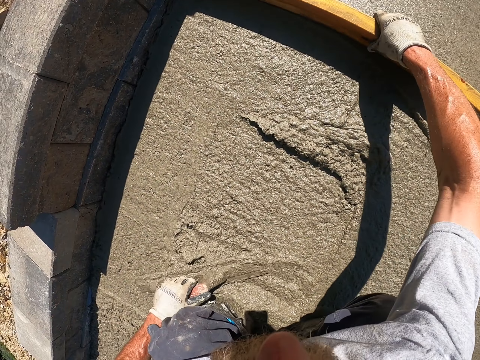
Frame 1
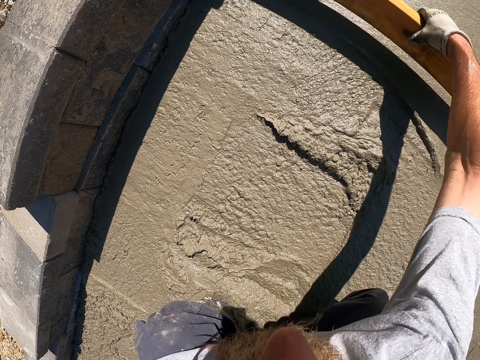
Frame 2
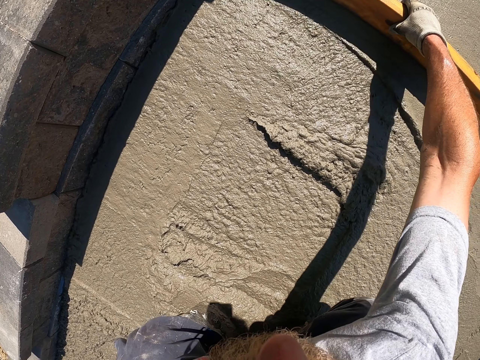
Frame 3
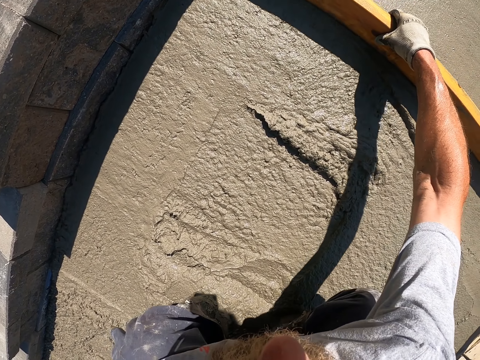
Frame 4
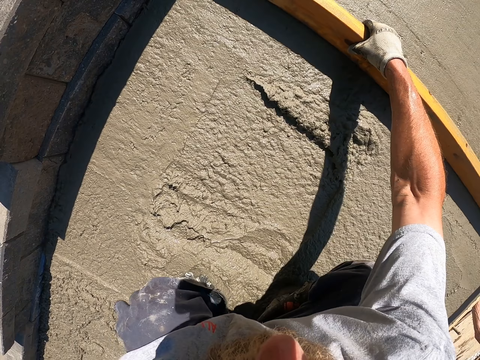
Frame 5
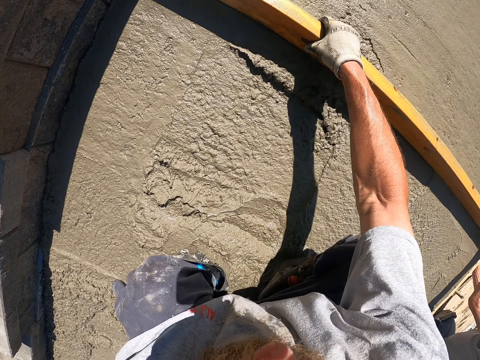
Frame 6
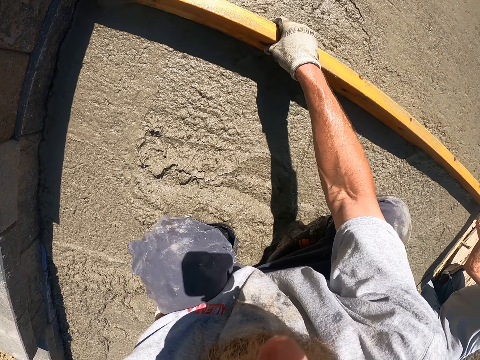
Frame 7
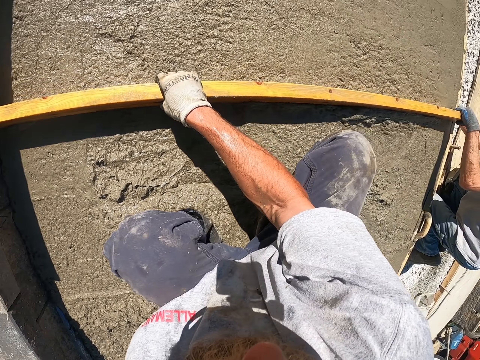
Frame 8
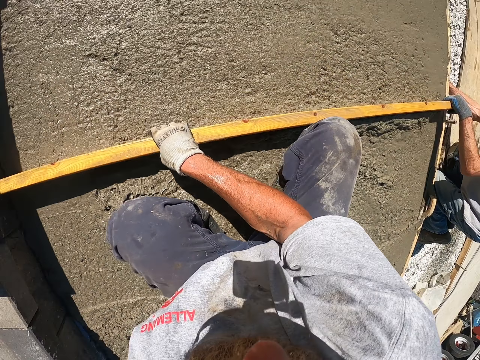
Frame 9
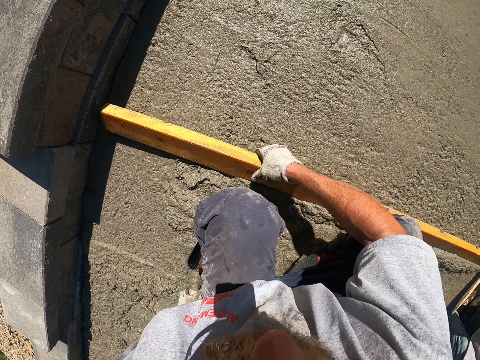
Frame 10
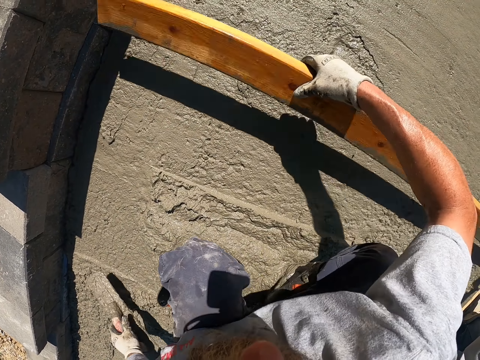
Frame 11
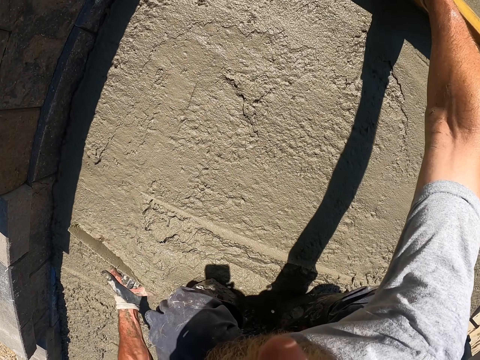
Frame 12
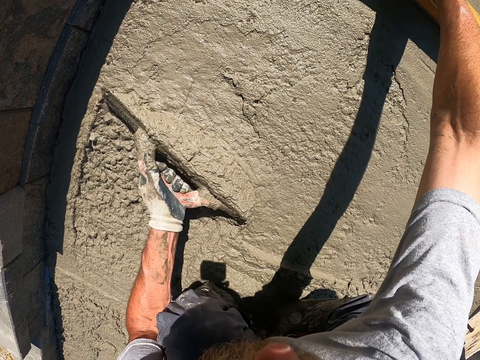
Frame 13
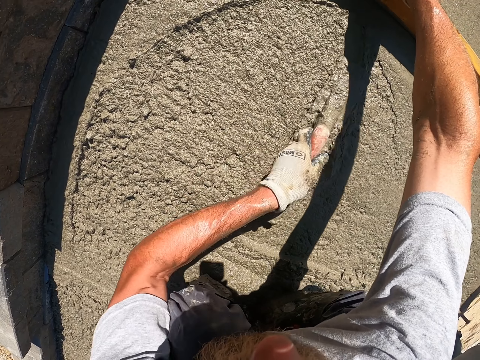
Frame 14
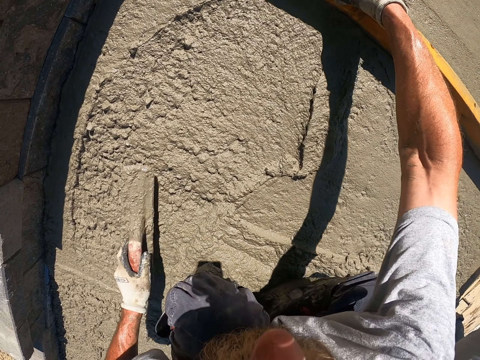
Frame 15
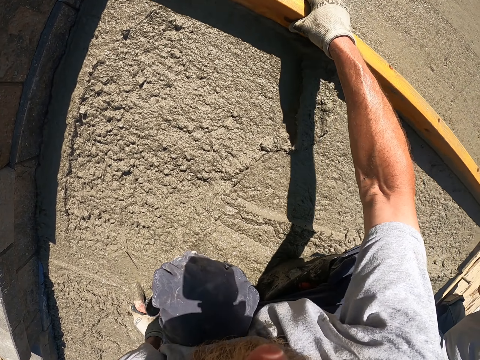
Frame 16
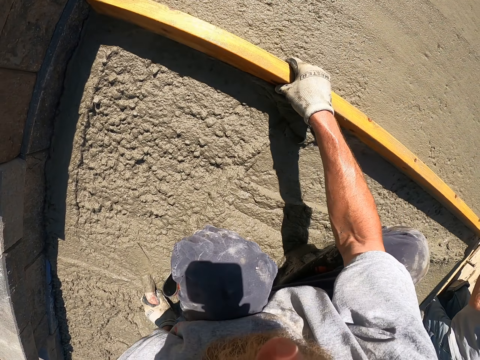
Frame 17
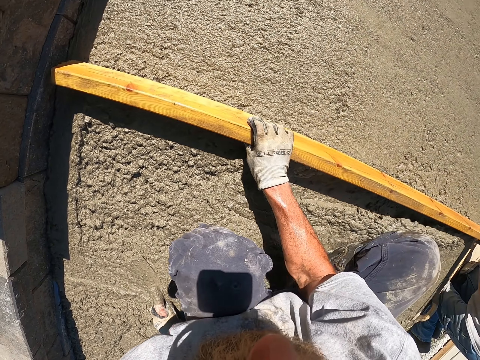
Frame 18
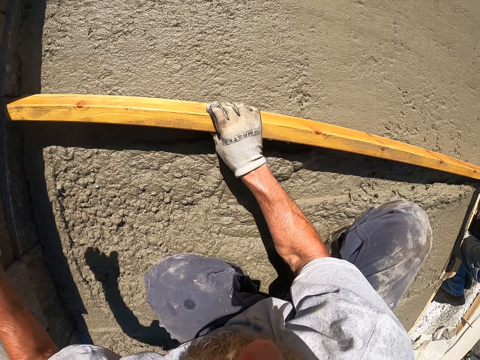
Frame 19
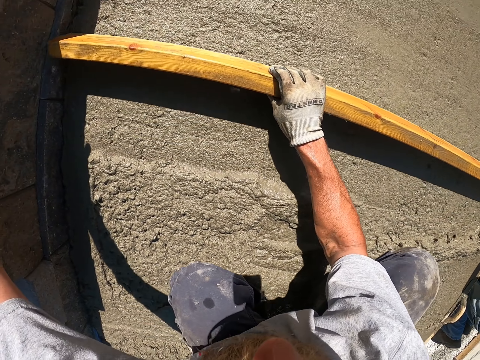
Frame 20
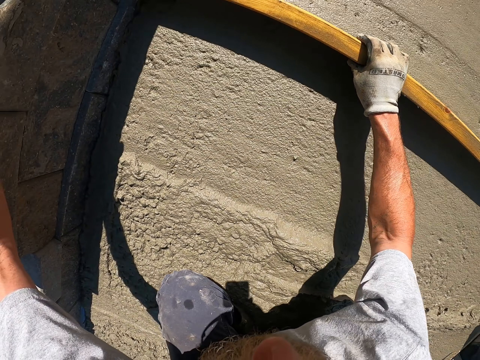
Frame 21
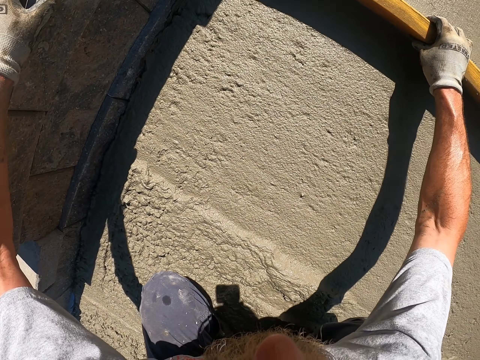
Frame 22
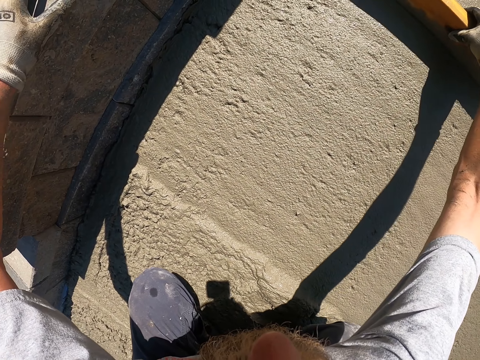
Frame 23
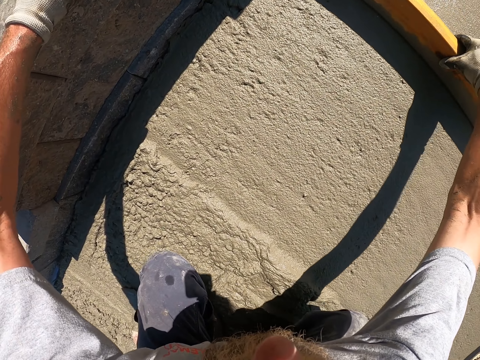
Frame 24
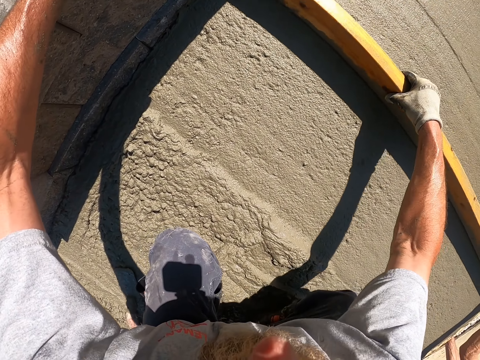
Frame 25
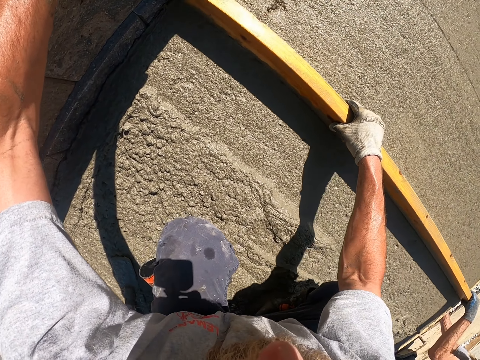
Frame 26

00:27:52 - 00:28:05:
The camera wearer holds on to the wood with the right hand. They level the concrete with the wood with the right hand. They level the concrete with a trowel with the left hand. They level the concrete with the wood with the right hand. They hold on to the stone with the left hand. They level the concrete with the wood with the right hand.

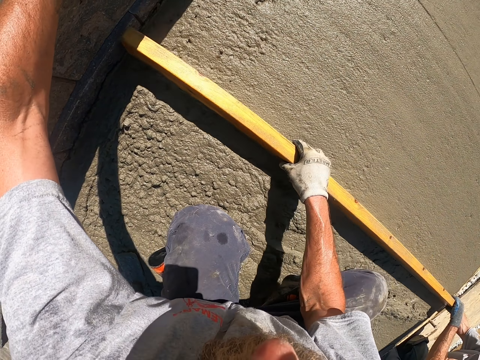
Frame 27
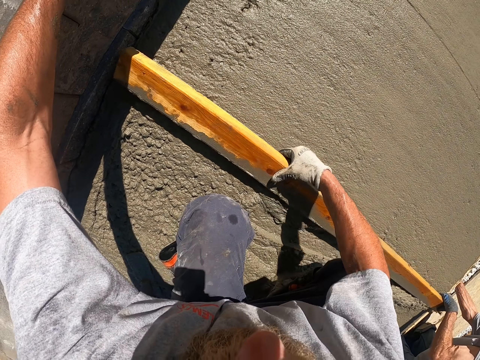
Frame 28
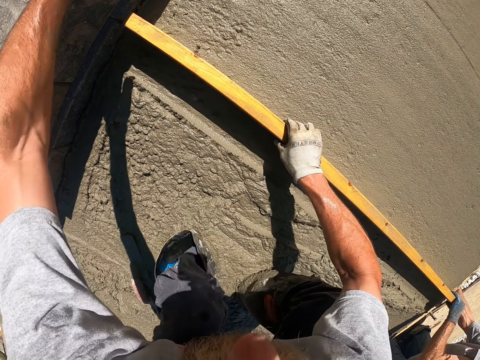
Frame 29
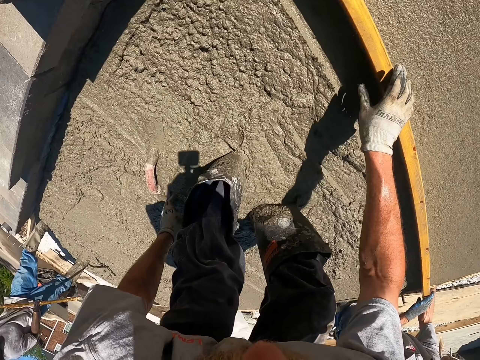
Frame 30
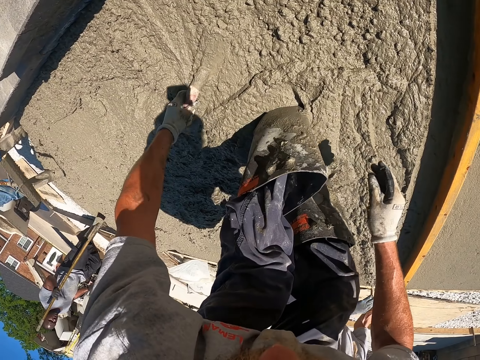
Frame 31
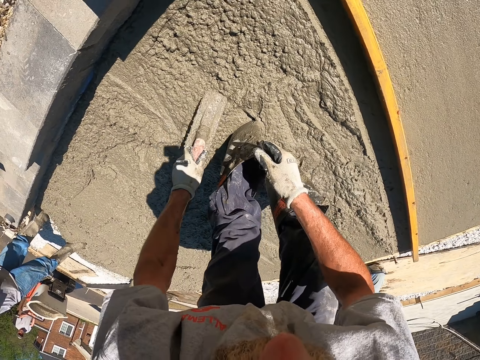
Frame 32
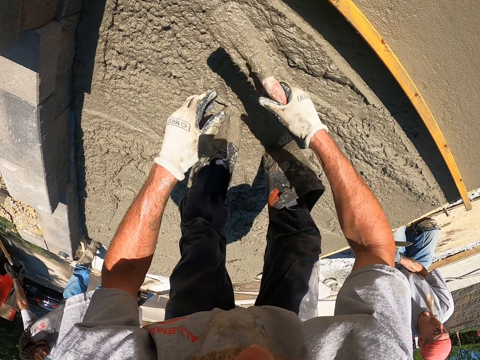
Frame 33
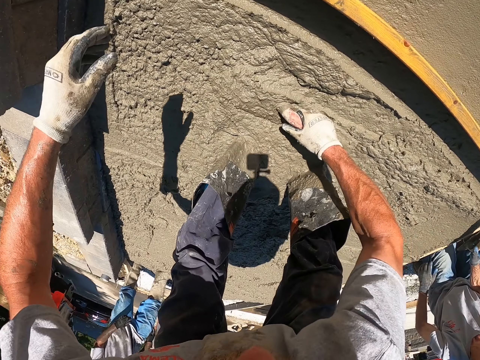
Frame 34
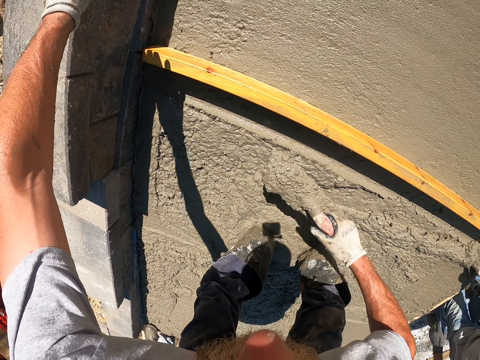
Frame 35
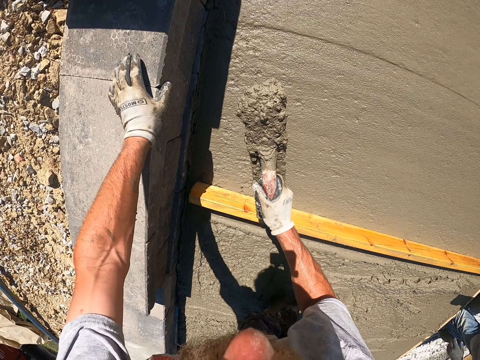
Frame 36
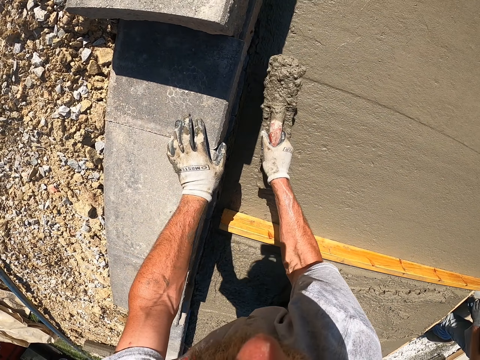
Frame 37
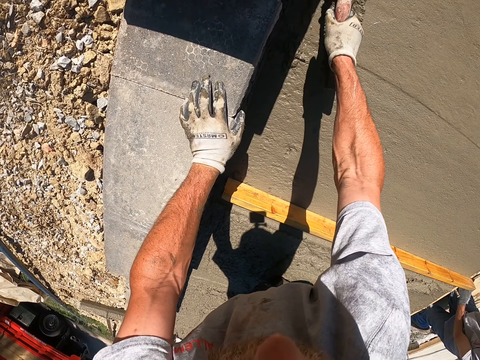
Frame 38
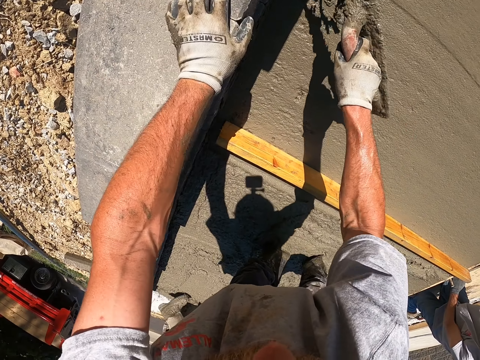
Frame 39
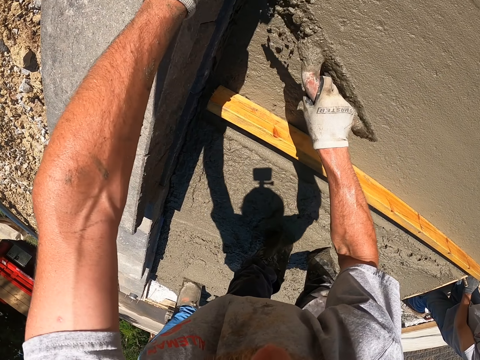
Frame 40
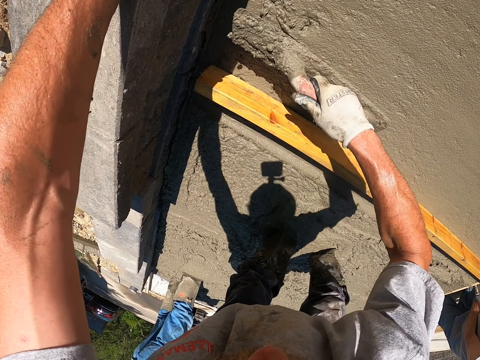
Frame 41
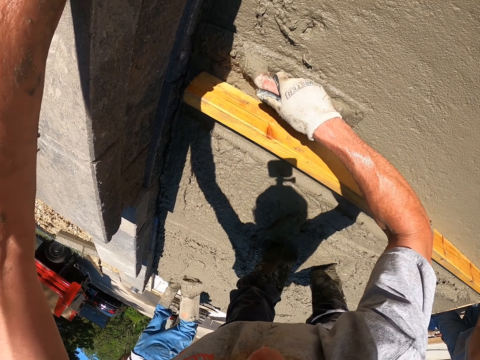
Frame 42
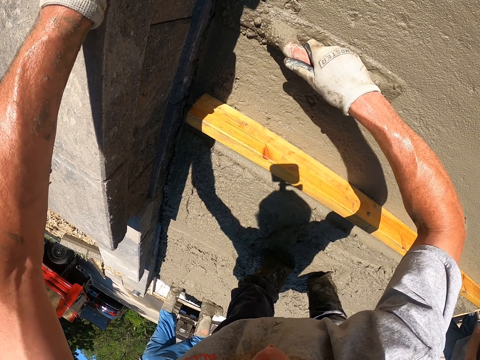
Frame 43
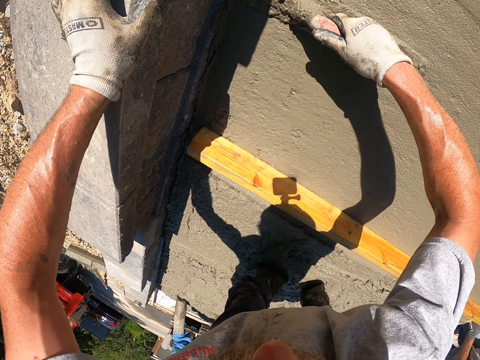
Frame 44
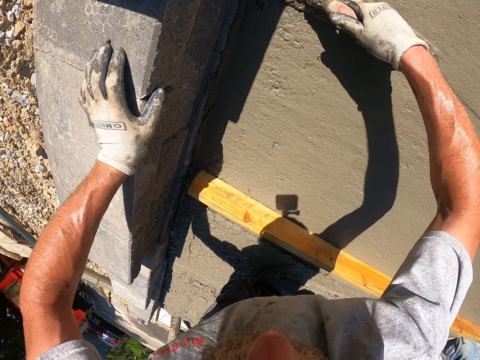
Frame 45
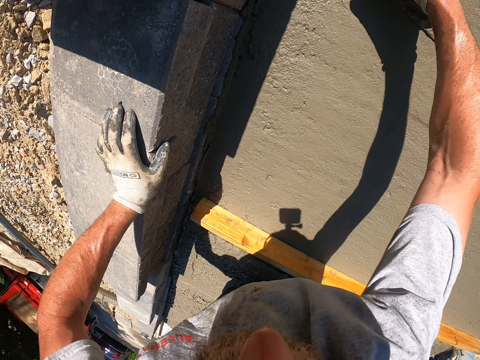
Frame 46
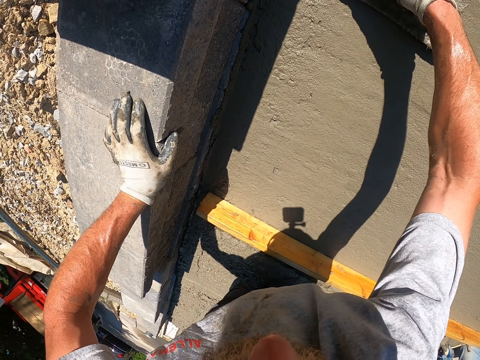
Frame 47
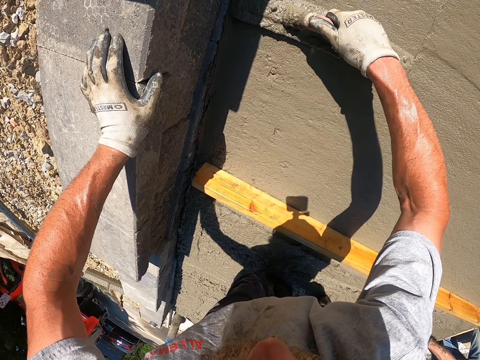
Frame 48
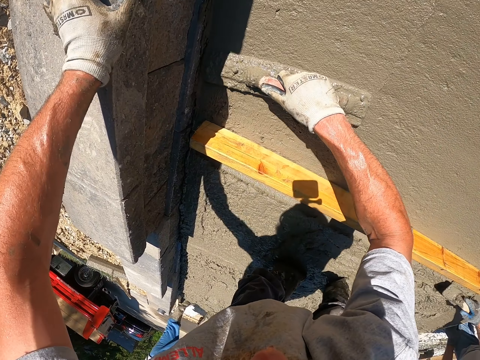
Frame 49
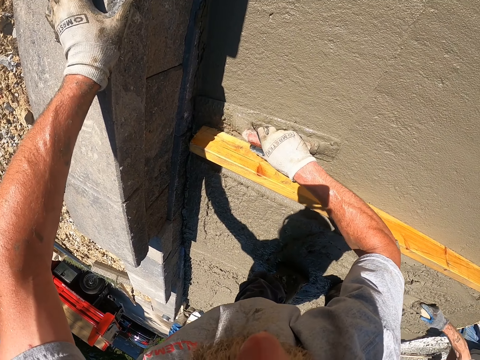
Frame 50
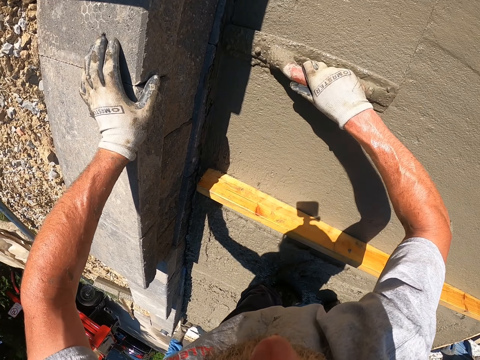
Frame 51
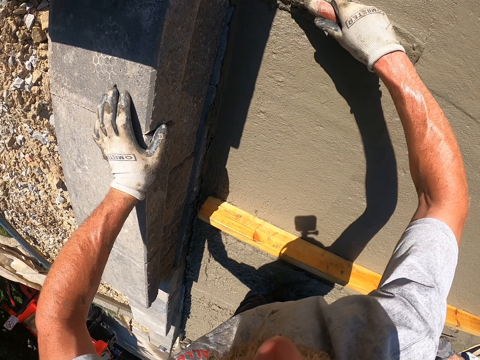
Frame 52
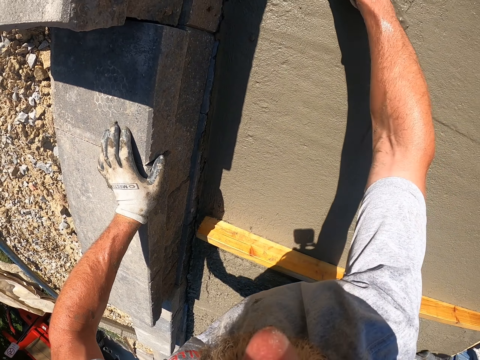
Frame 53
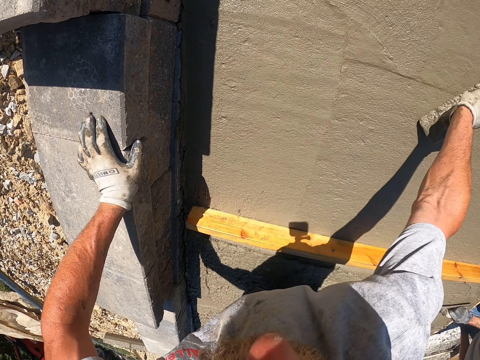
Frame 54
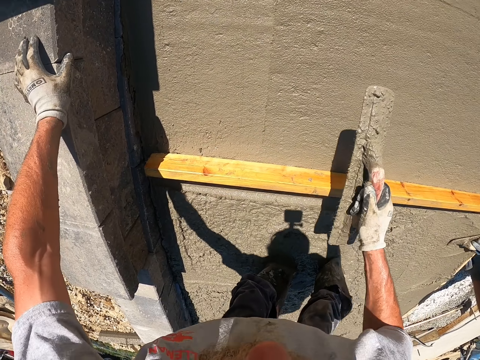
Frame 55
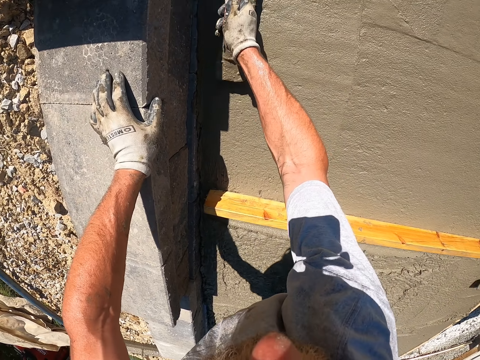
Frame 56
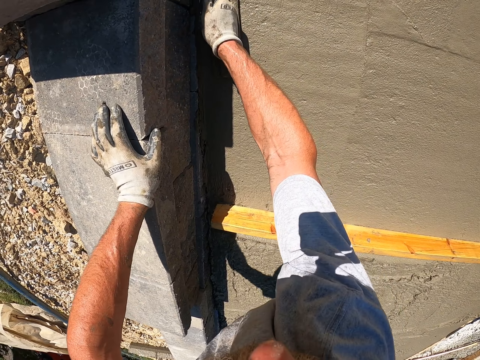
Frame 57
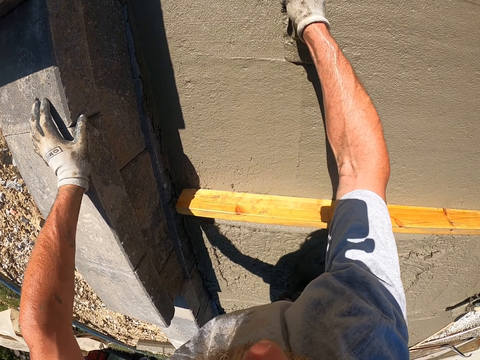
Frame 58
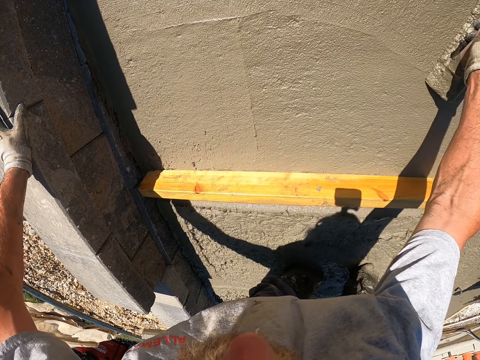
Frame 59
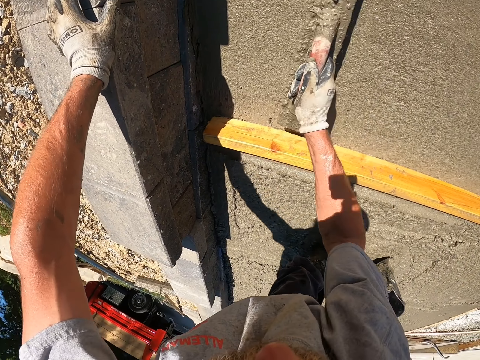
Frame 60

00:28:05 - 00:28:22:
The camera wearer picks up a trowel or screed with the left hand. They scoop concrete or cement with the right hand. They spread the cement on the screed. They drop the concrete from the trowel. They flatten the concrete floor with the screed.
